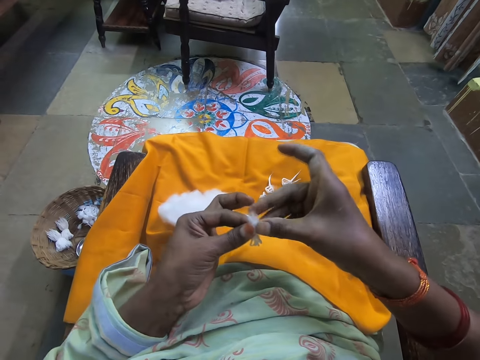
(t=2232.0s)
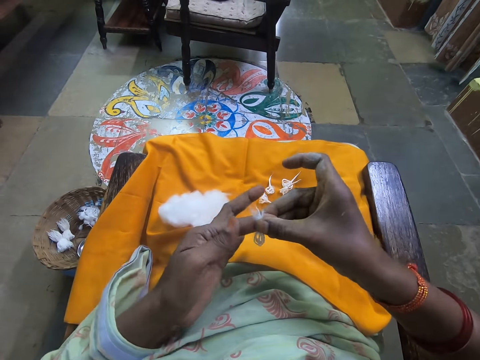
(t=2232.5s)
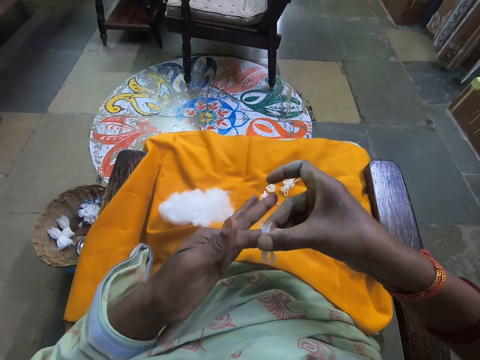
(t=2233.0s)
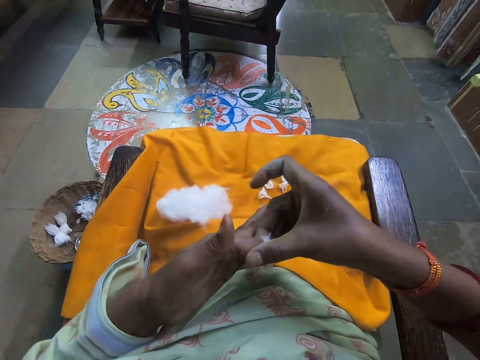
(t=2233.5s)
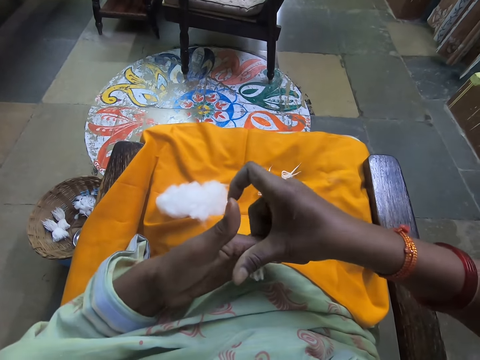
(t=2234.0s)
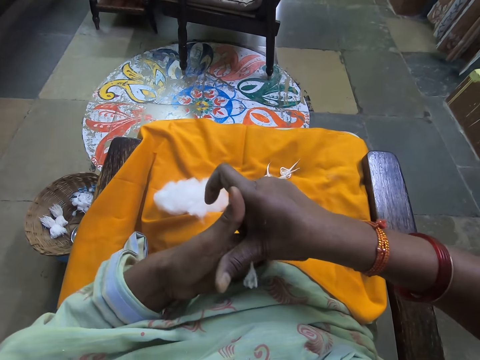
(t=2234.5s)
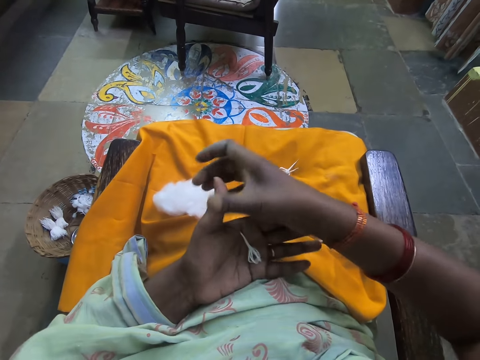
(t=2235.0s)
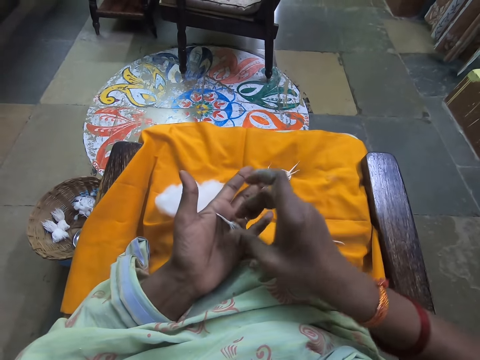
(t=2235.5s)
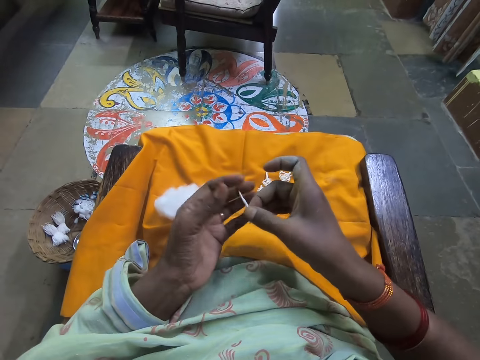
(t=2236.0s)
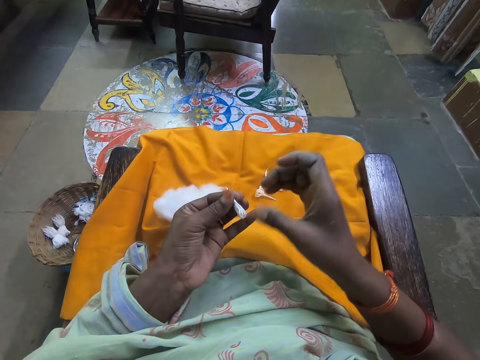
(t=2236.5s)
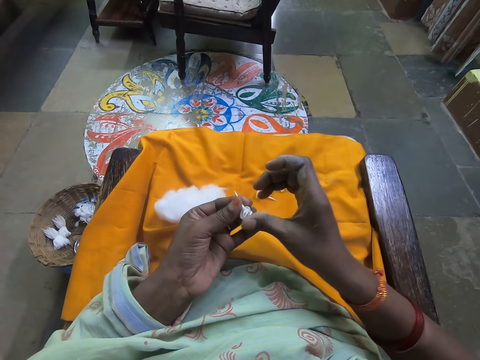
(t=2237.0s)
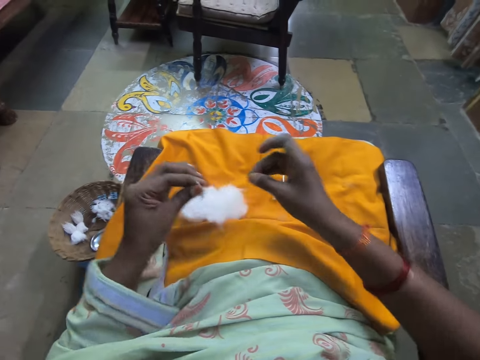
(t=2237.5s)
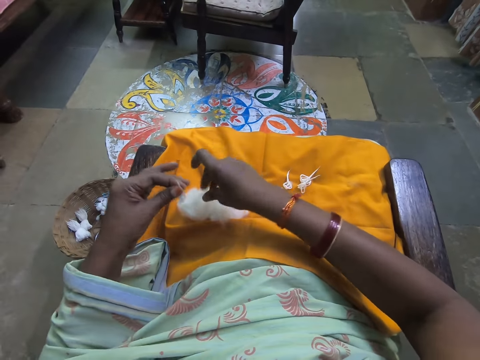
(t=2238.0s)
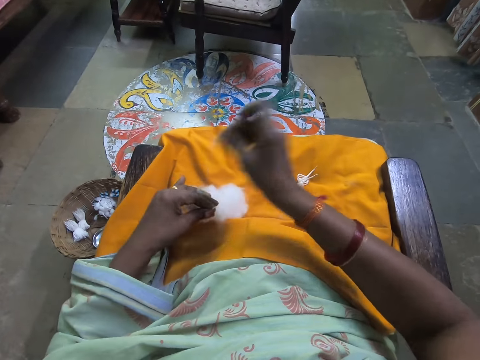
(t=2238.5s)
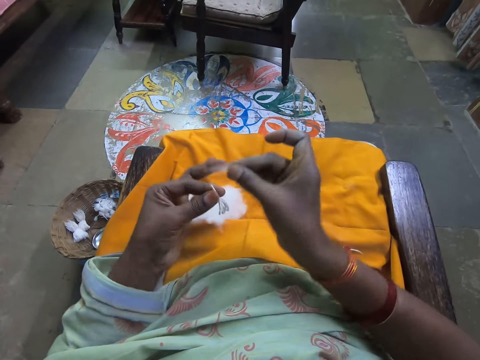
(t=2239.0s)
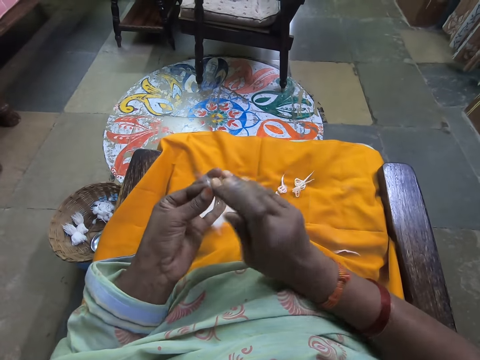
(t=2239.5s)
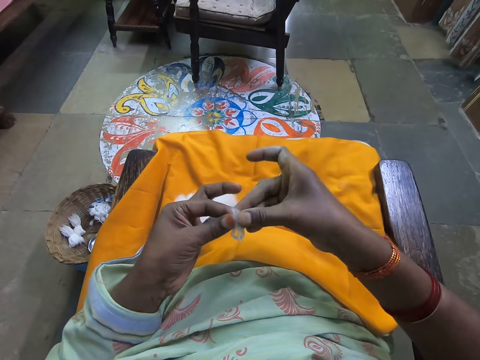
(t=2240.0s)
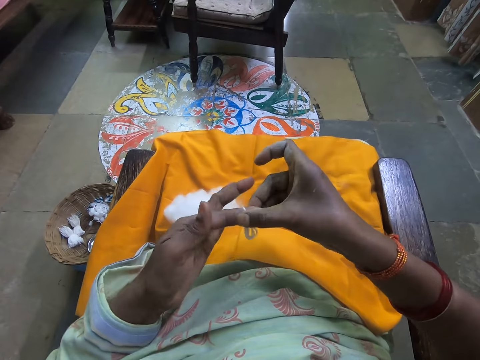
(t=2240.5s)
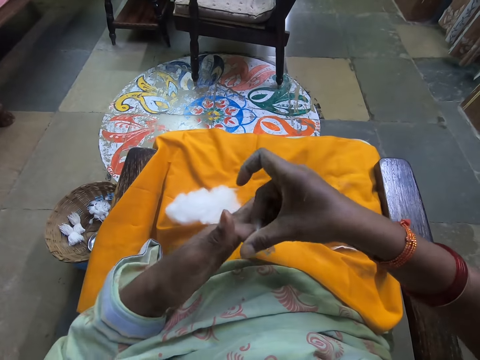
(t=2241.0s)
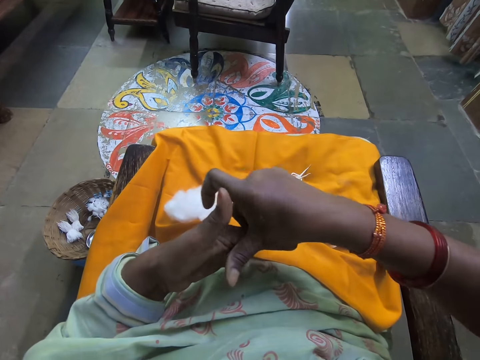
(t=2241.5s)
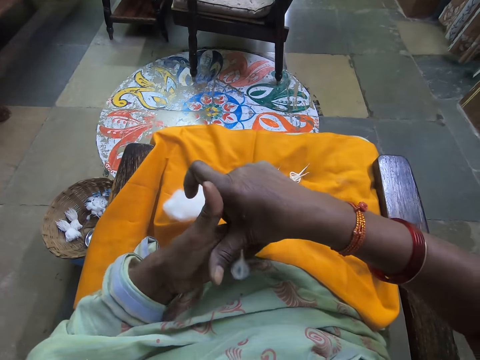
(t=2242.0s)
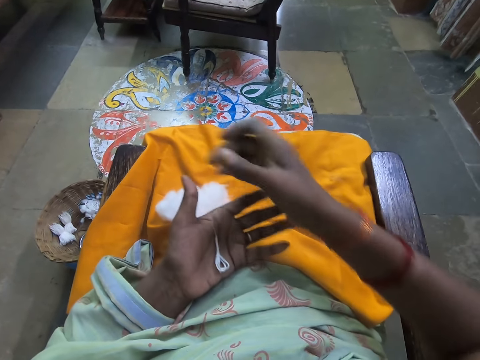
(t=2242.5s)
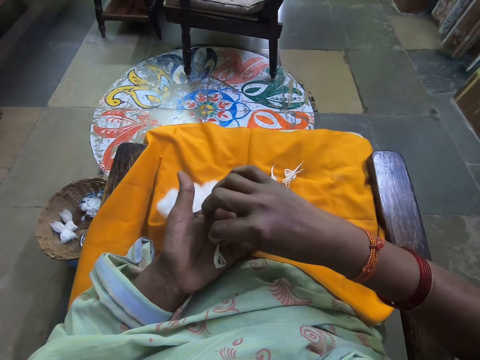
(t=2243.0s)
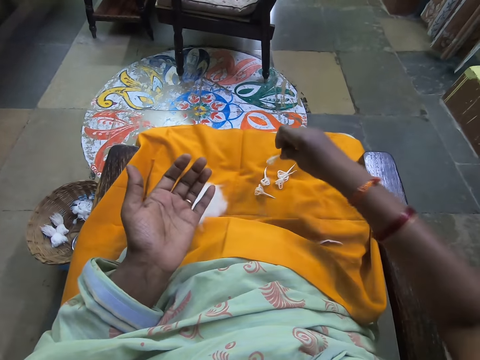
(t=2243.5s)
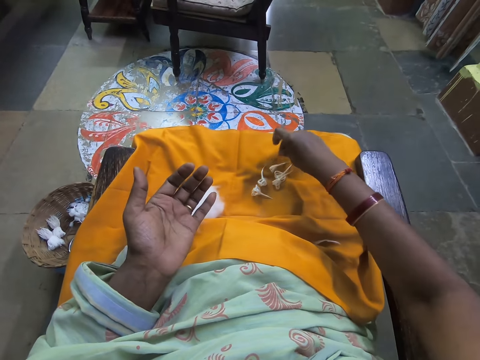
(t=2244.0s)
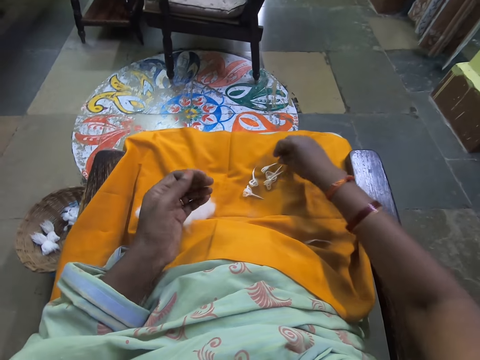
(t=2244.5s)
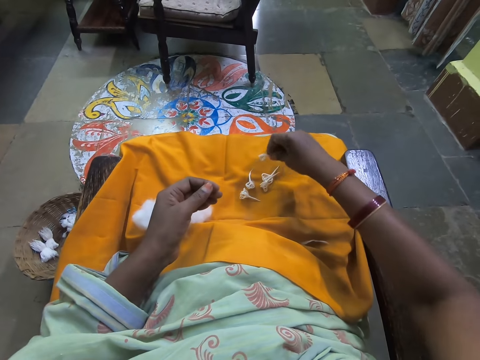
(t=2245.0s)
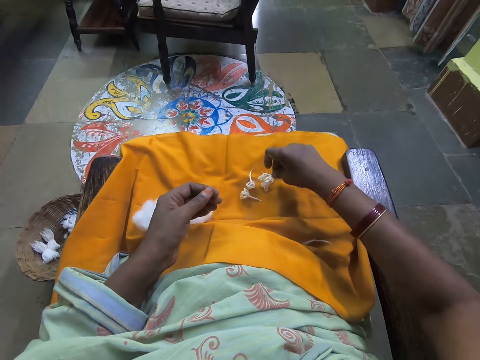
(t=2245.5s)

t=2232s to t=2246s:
The camera wearer rolls the cotton strands and cotton into shape with both hands. She removes some cotton on the cloth with her right hand. She rolls the cotton strands and cotton into shape with both hands. She drops the cotton strands on the cloth with her right hand. She puts the wool on the thigh.

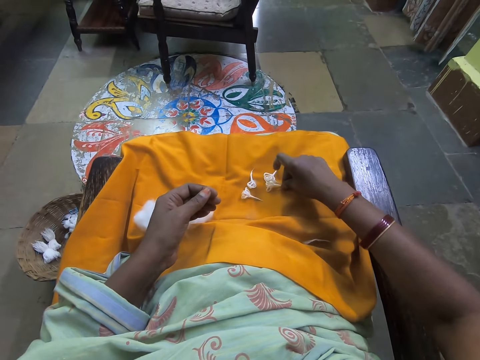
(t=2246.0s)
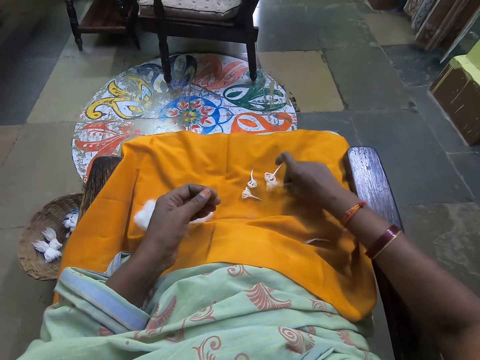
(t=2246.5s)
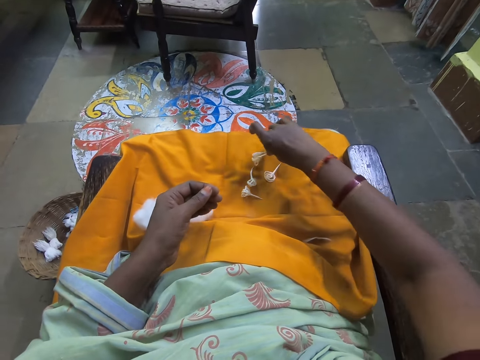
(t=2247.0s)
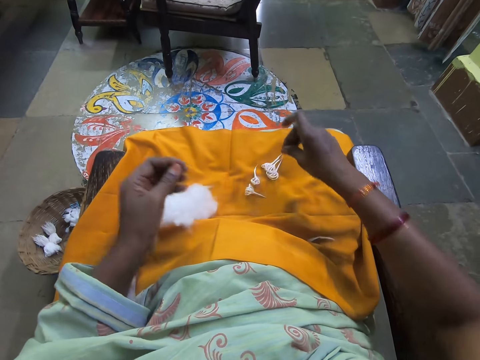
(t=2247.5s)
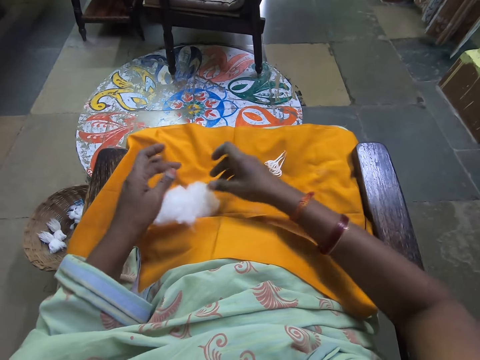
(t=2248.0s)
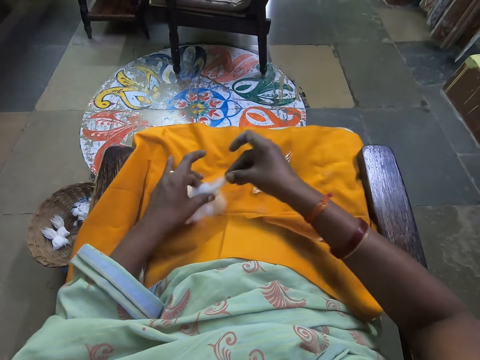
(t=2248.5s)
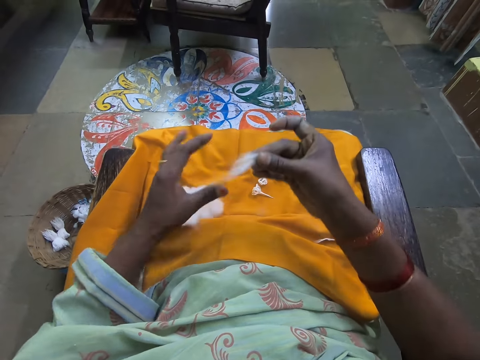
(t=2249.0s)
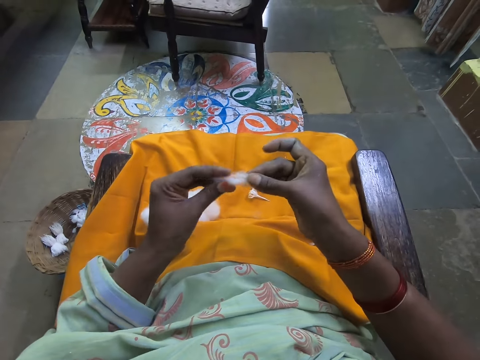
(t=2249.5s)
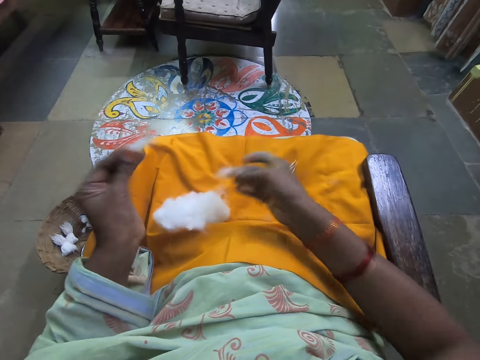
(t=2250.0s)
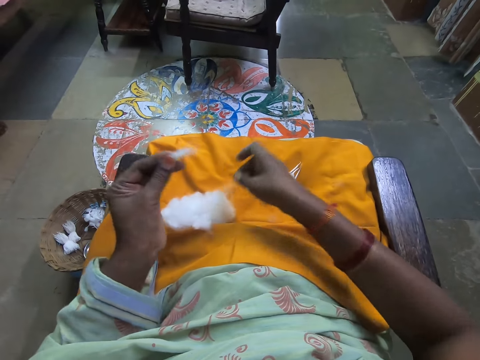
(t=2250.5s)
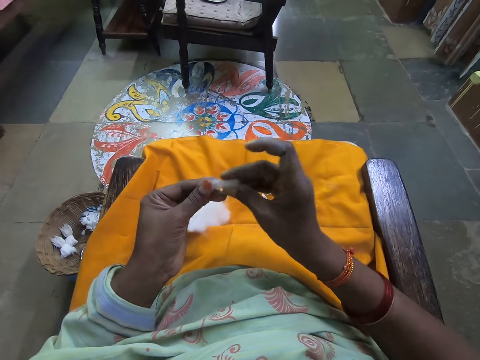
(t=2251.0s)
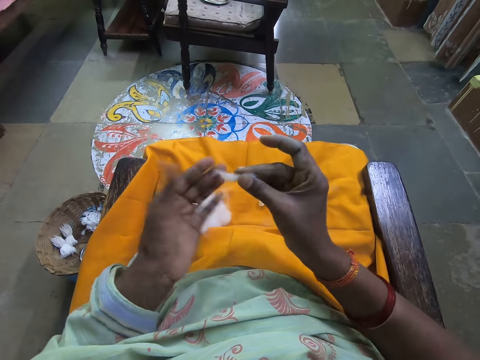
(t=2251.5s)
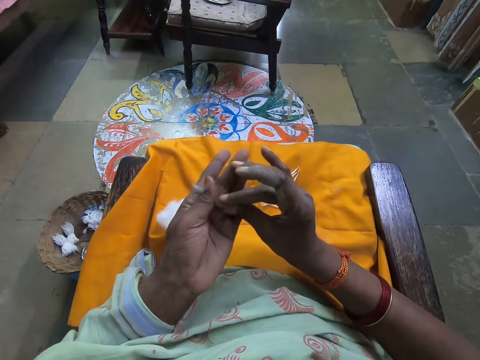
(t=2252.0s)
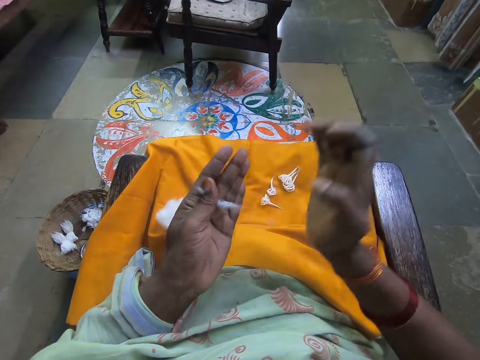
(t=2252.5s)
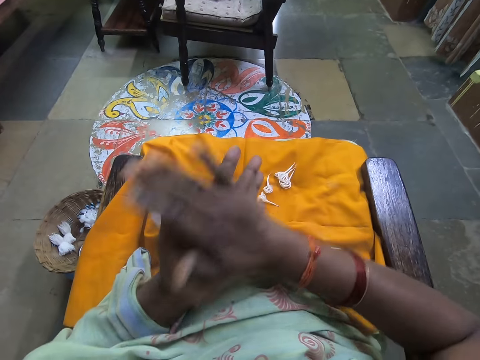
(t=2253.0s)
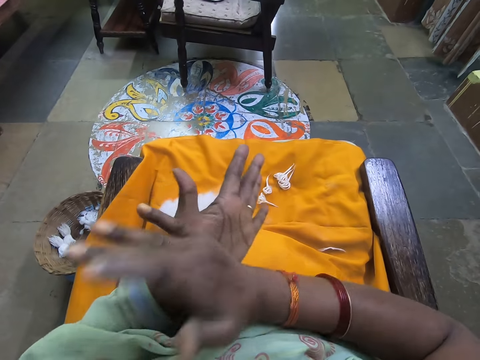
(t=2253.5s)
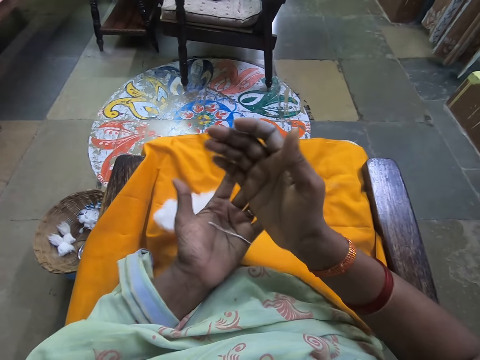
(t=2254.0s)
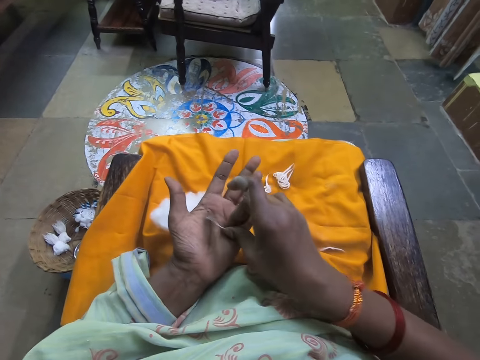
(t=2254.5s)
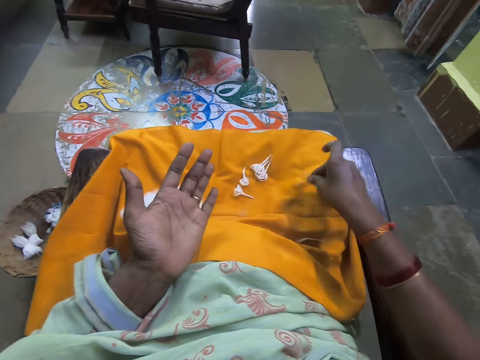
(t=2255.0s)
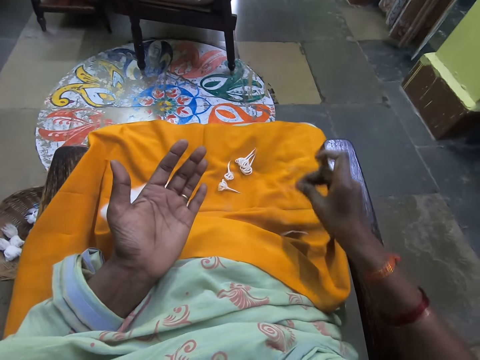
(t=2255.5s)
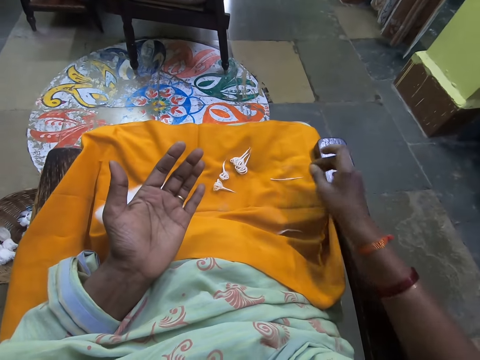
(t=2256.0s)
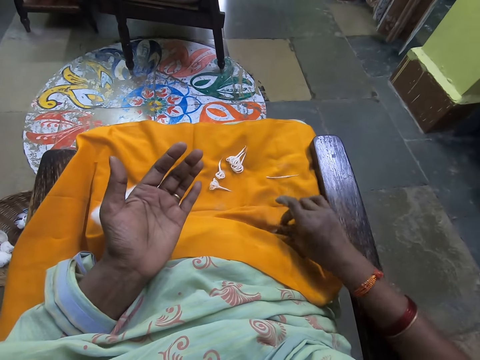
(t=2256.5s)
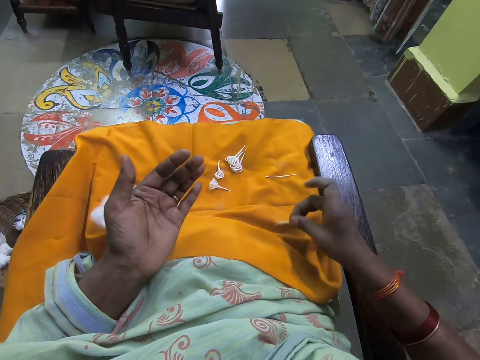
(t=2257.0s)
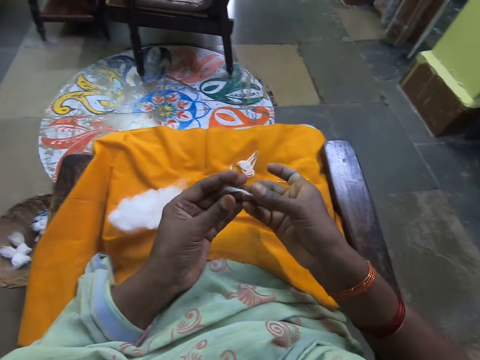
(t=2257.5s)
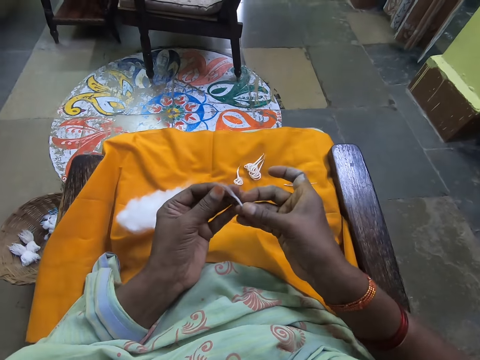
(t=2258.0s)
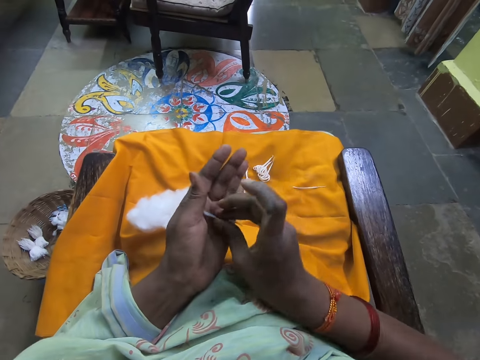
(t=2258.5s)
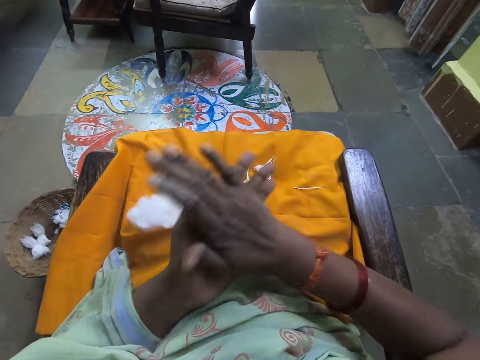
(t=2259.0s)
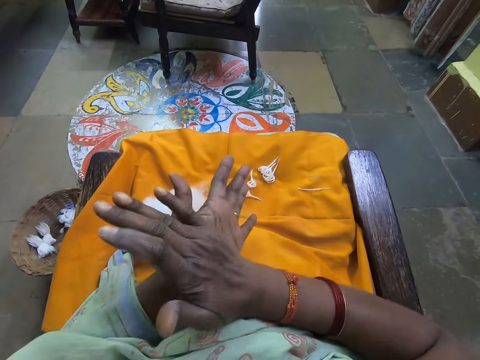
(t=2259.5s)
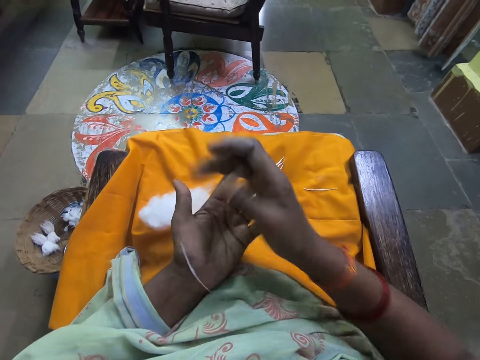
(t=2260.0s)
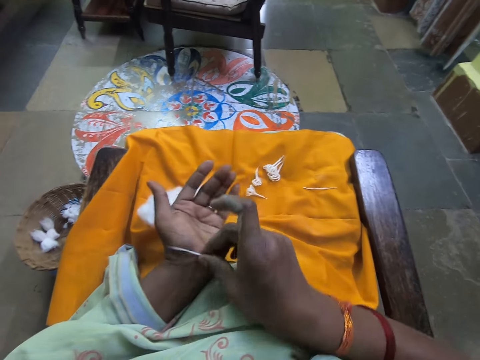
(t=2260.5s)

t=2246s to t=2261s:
The camera wearer piles the pieces together. She picks up some shaped cotton strands from the cloth with her right hand. She drops the shaped cotton strands on the cloth with her right hand. She pulls out some cotton wool with her right hand. She drops some of the cotton wool on the cloth with her right hand. She rolls the cotton wool into shape with both hands, on the left hand. She drops the rolled cotton wool on the cloth on the thigh with her right hand. She picks up another cotton wool strand from the cloth with her right hand. She rolls the cotton wool into shape with both hands.
